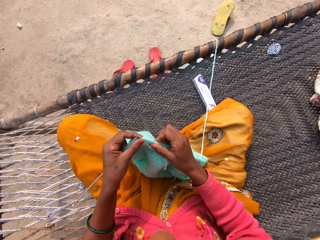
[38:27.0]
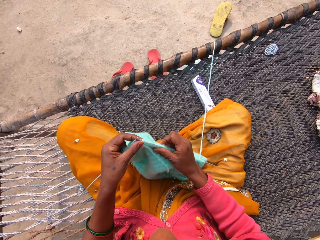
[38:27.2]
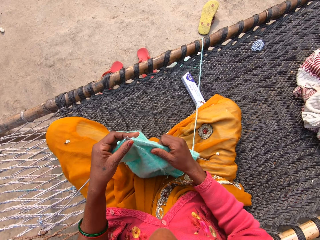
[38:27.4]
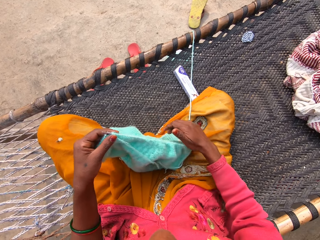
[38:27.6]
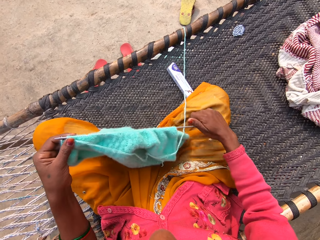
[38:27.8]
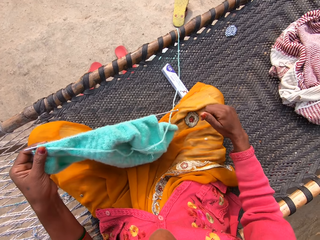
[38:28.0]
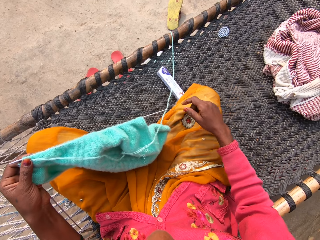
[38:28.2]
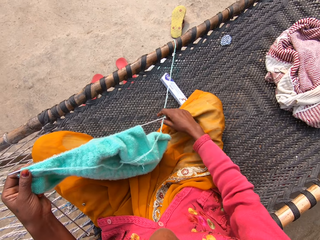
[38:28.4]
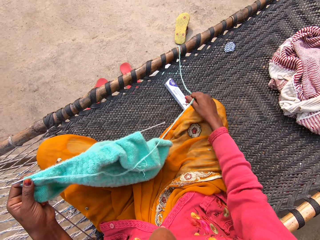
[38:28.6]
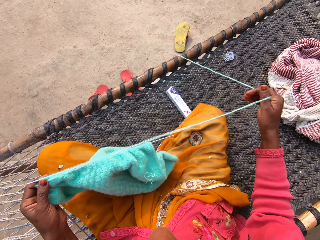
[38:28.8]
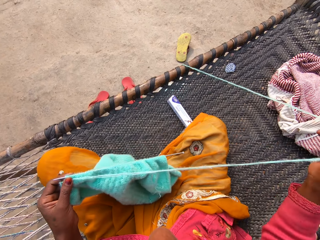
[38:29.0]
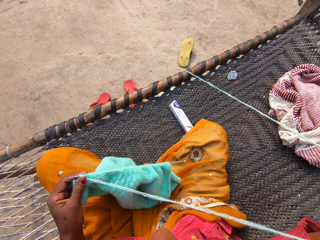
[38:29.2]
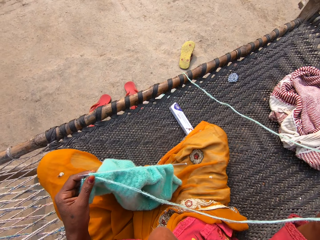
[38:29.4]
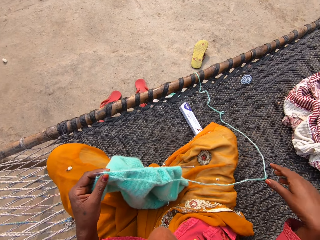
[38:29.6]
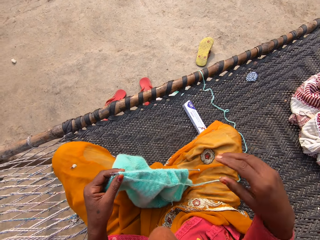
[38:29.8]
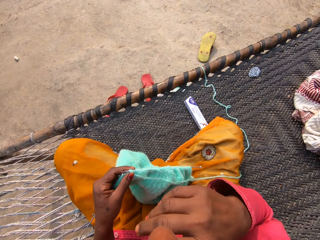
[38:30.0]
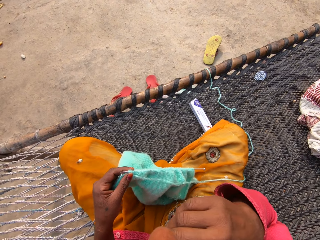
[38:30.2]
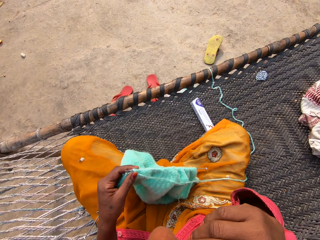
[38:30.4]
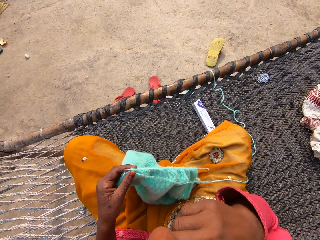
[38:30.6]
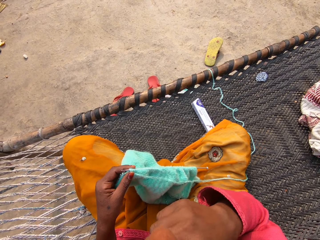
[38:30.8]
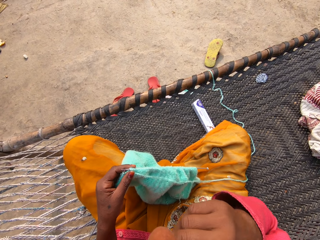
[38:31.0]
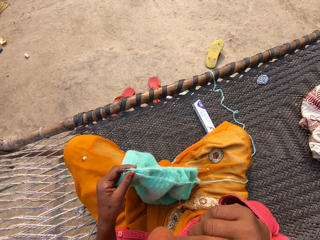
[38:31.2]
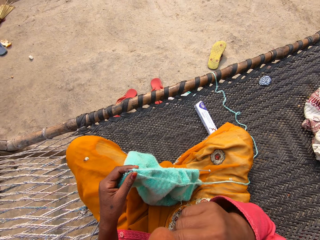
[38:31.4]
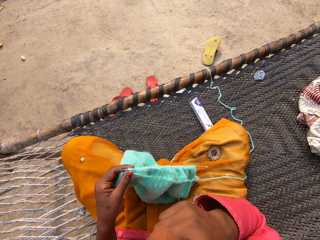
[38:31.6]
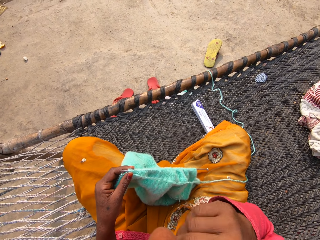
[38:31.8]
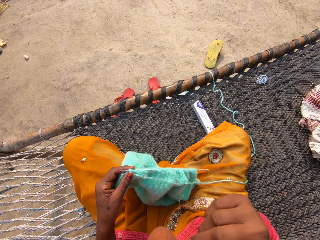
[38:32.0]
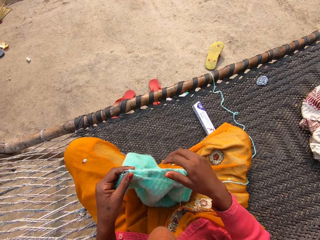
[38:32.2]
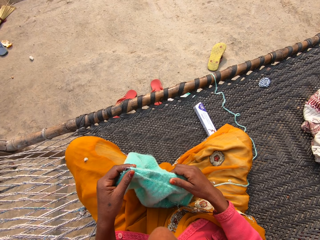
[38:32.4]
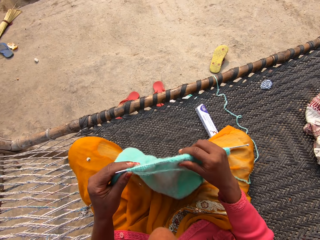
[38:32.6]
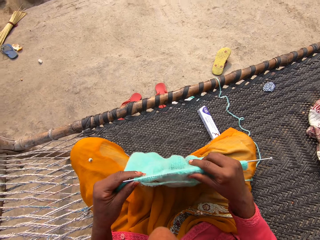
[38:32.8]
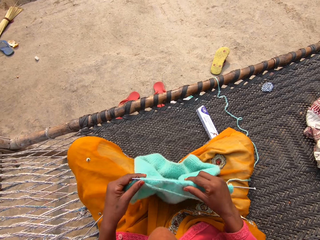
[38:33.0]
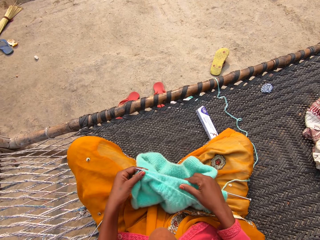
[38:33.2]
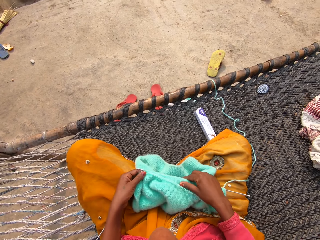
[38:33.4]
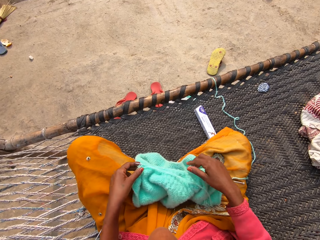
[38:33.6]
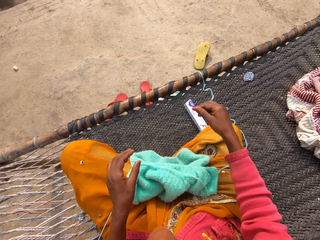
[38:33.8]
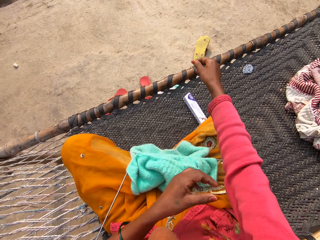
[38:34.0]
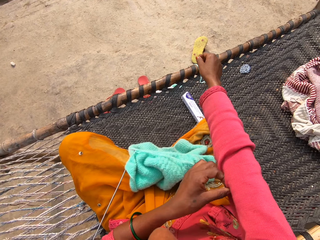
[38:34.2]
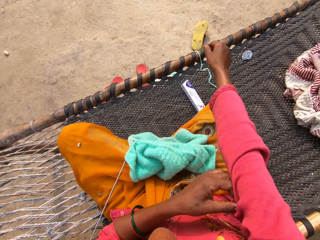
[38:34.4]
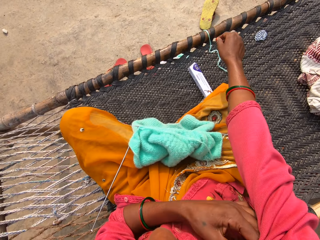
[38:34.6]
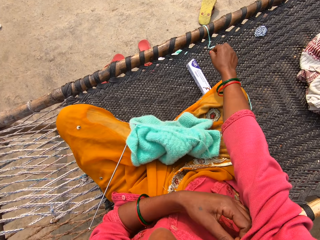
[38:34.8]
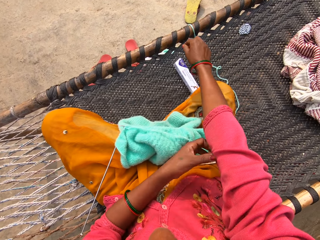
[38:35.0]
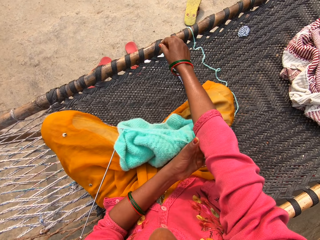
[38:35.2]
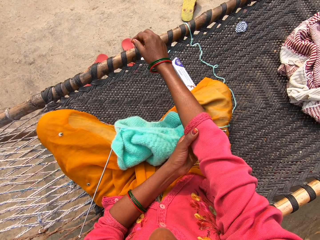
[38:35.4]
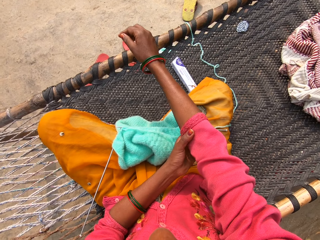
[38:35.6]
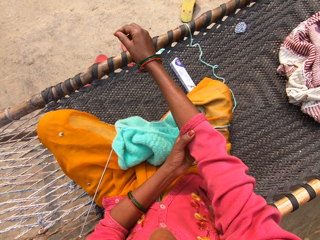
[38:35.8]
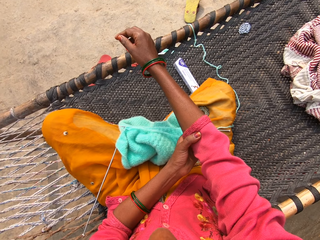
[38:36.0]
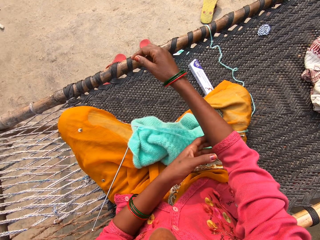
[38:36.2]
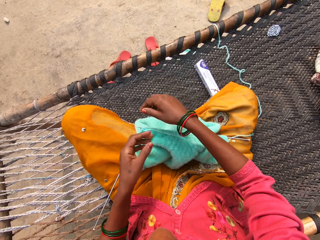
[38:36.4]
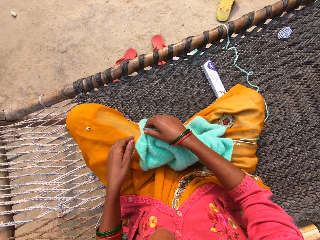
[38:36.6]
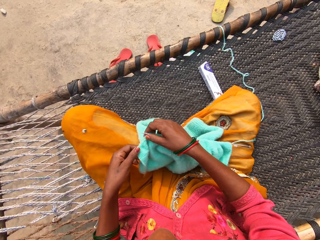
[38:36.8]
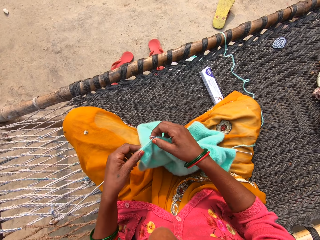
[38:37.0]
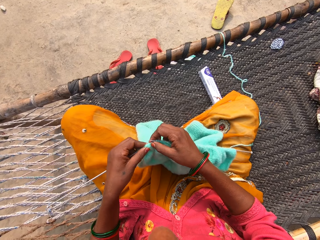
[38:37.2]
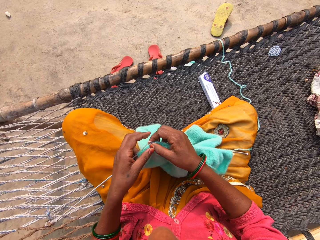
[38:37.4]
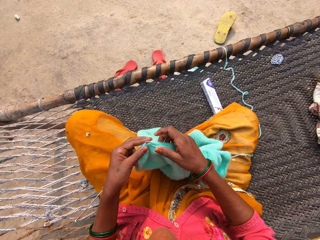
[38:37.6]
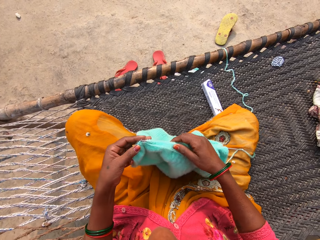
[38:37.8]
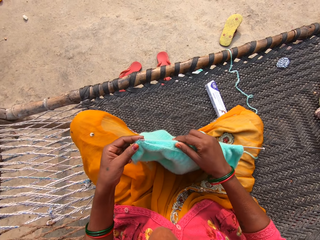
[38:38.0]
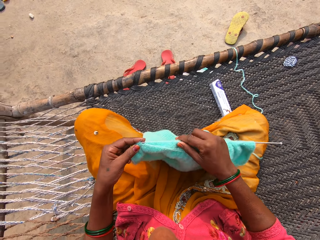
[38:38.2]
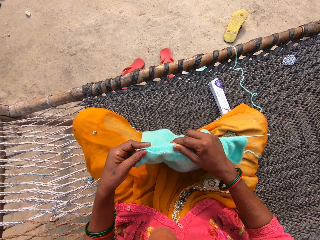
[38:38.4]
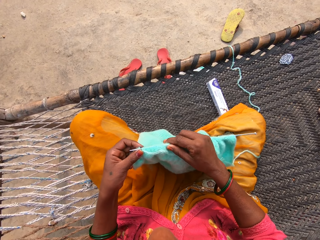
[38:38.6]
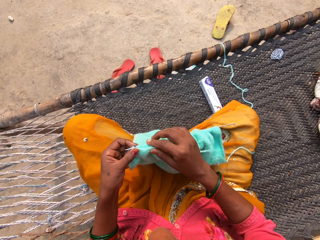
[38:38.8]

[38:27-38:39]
The camera wearer moves the fabric on a knitting needle. She holds the knitting pins and yarn with her left hand. She adjusts the unknitted yarn with her right hand. She lifts the yarn from her lap. She drops the yarn on her lap. She lifts her right hand. She touches her nose with her right hand. She lifts the fabric from her lap. She holds the knitting pins and yarn with both hands. She drops the knitting pins and yarn on her legs on a rattan mat. She adjusts her right sweater sleeve with her left hand. She holds her right arm. She grips the fabric. She knits with two knitting pins and yarn on the rattan mat.

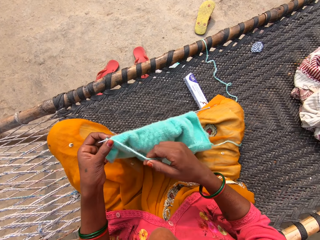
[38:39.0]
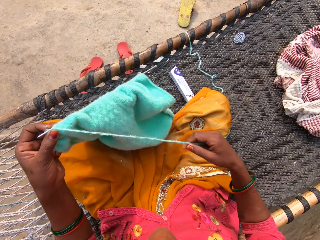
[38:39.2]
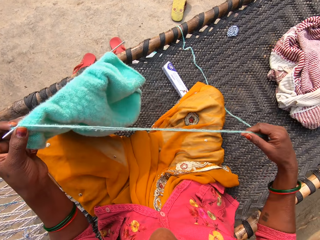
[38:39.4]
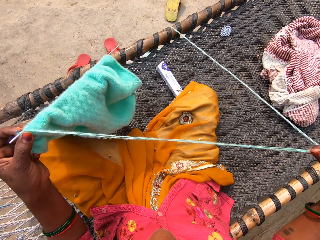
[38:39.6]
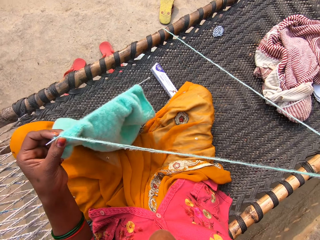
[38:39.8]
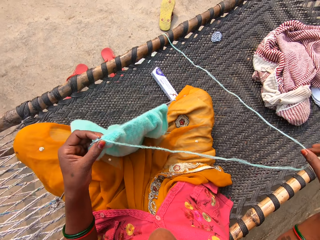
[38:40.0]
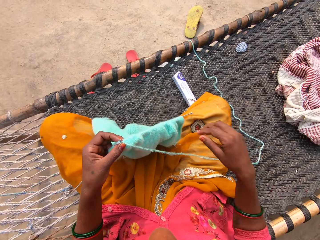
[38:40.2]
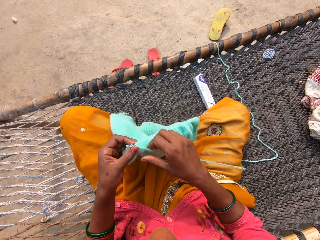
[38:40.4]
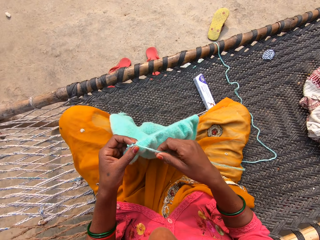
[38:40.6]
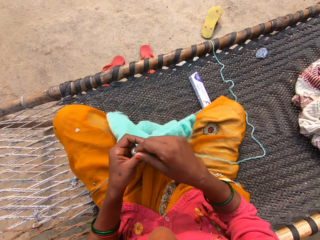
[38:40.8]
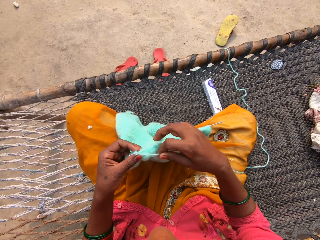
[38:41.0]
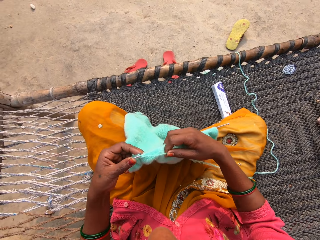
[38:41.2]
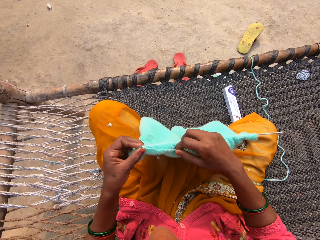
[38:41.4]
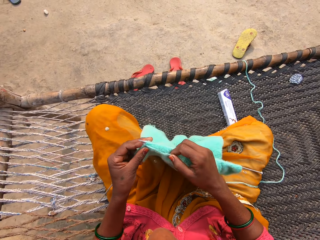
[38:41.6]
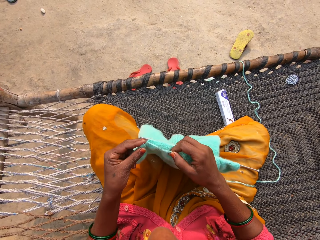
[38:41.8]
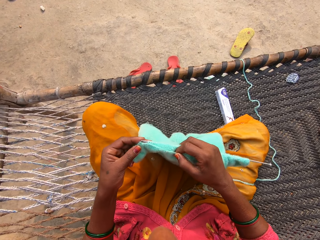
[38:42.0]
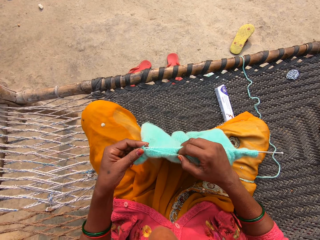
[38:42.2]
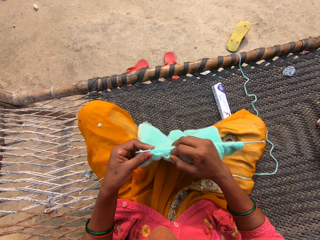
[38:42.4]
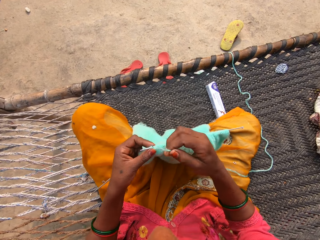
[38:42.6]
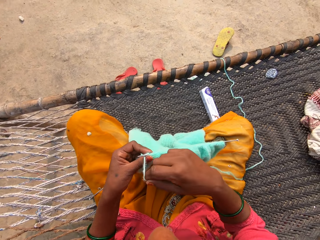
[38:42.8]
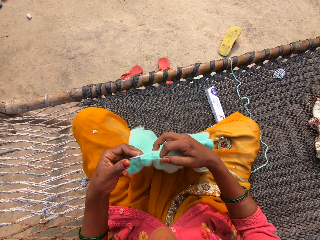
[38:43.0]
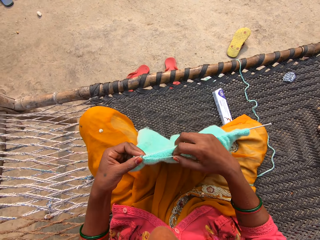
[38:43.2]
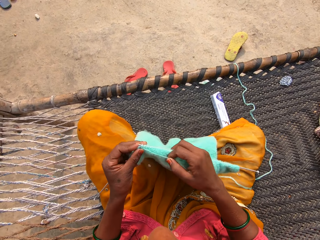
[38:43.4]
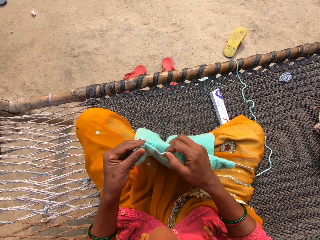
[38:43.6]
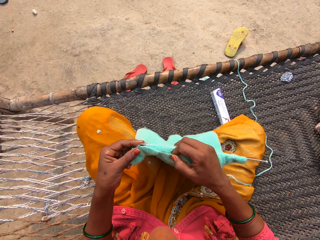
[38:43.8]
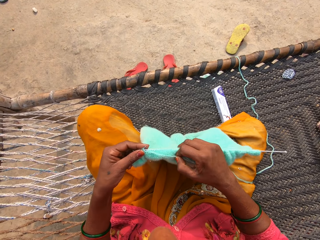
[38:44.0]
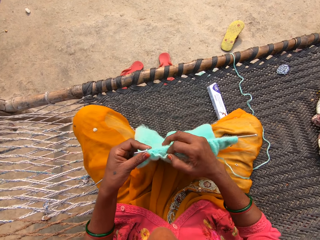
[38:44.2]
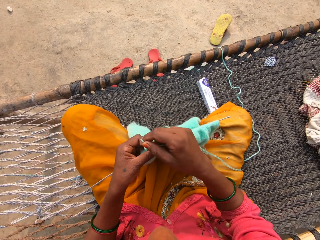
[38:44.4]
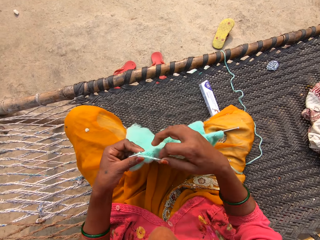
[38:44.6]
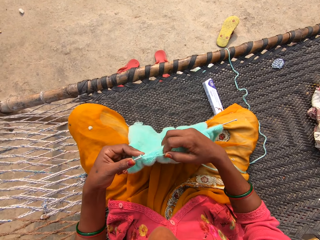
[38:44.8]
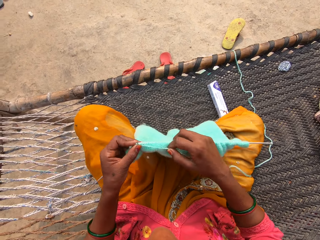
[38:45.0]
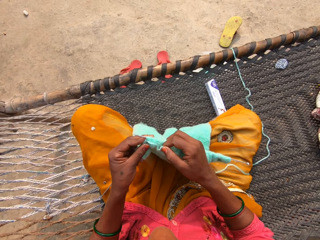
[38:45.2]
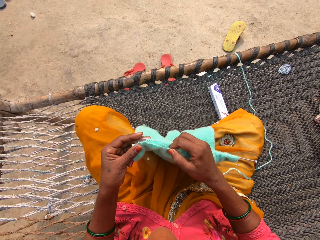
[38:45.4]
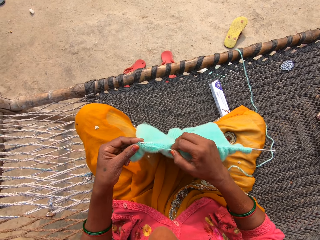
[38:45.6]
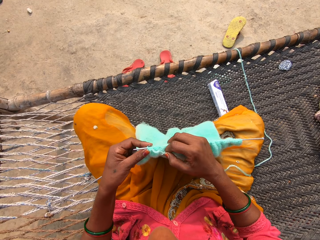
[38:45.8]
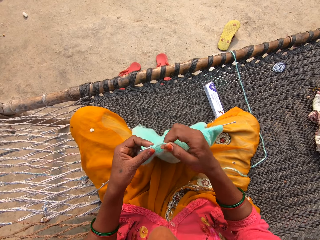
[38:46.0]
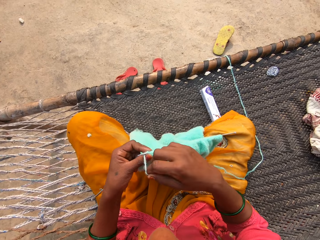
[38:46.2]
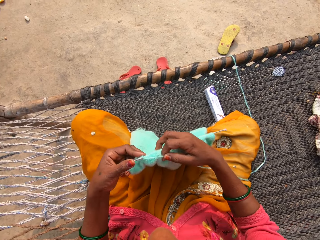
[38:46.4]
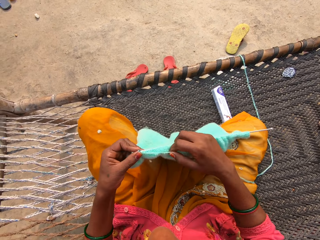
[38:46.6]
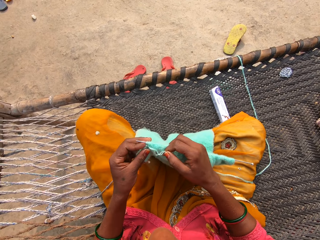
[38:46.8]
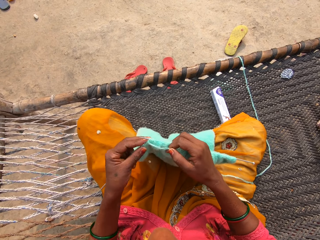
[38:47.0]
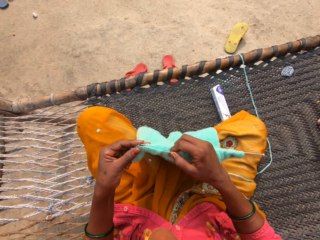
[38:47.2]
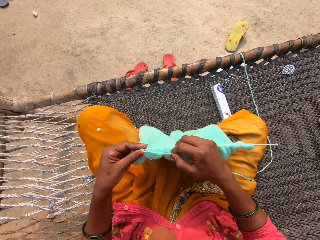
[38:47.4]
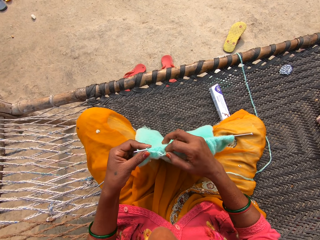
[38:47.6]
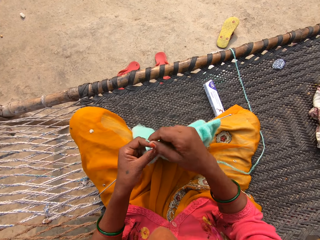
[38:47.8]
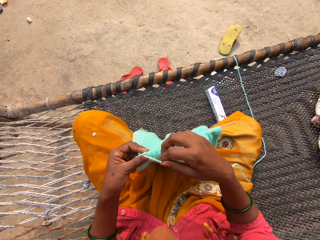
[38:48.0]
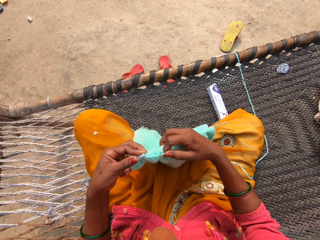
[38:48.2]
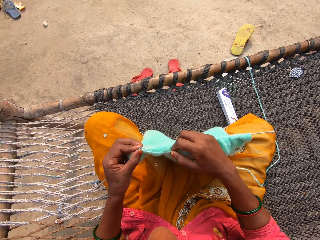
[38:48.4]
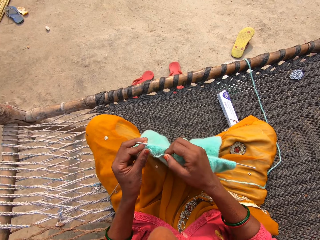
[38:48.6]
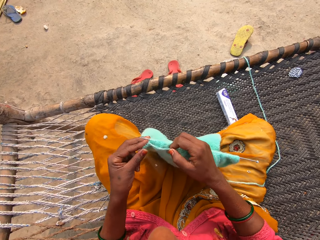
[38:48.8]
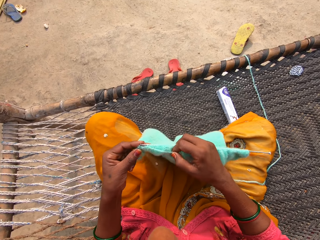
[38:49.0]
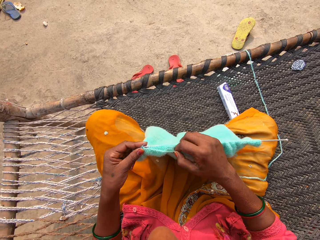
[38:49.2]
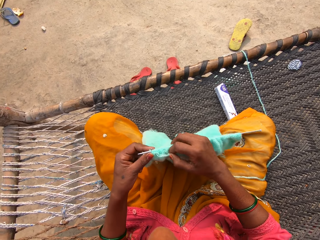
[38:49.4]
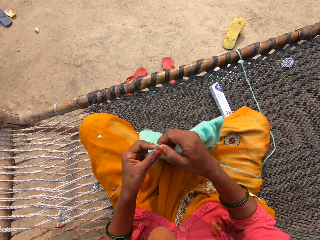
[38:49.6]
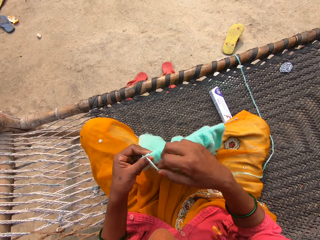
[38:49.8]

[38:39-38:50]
The camera wearer holds the knitting pins and yarn with her left hand. She adjusts the unknitted yarn with her right hand. She drops the yarn on her lap. She loops the yarn on a knitting needle. She knits with two knitting pins and yarn on a rattan mat. She loops the yarn on the knitting needle and knits the fabric with the knitting needle. She loops the yarn on the knitting needle and knits the fabric with the knitting needle. She loops the yarn on the knitting needle and knits the fabric with the knitting needle. She loops the yarn on the knitting needle and knits the fabric with the knitting needle.
